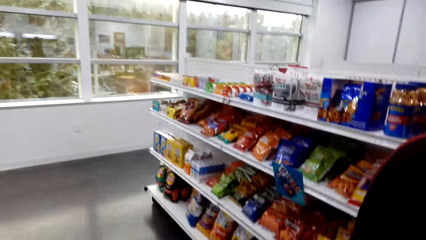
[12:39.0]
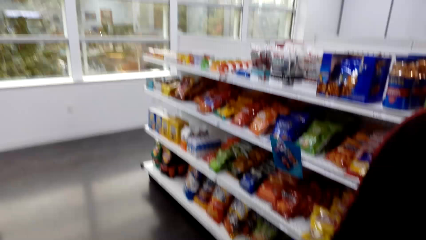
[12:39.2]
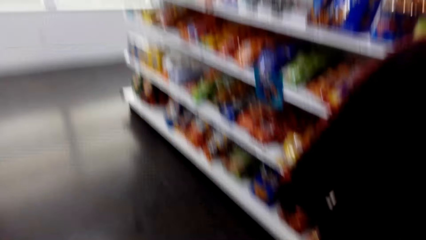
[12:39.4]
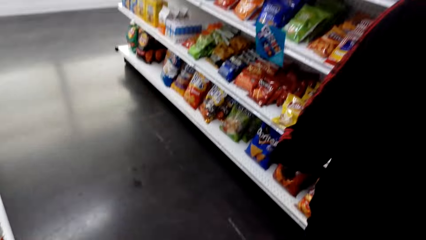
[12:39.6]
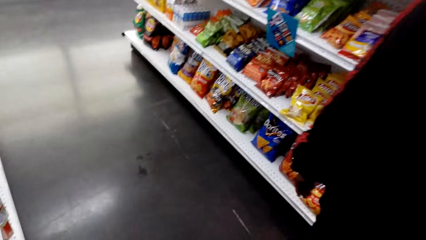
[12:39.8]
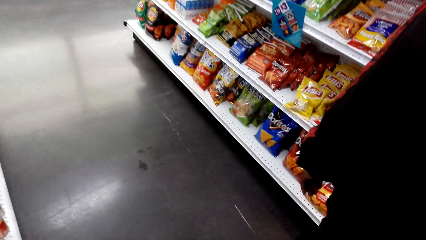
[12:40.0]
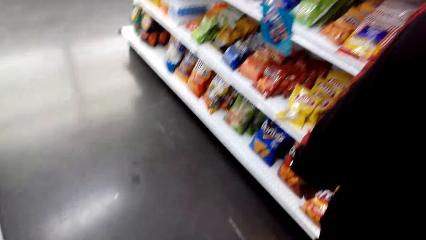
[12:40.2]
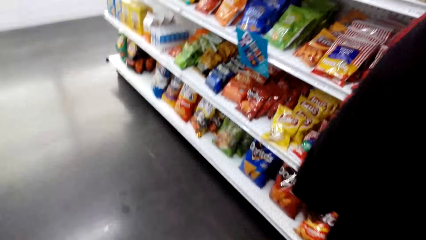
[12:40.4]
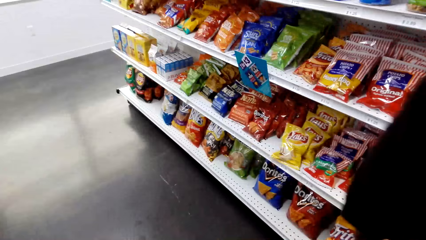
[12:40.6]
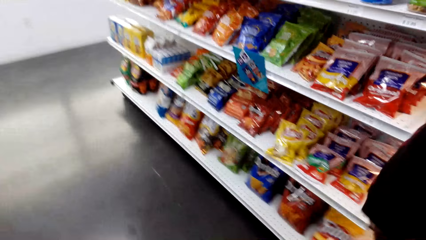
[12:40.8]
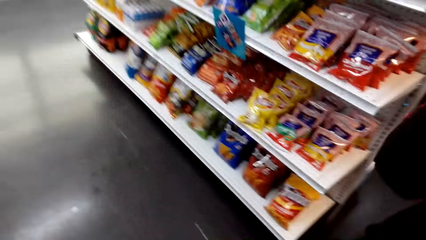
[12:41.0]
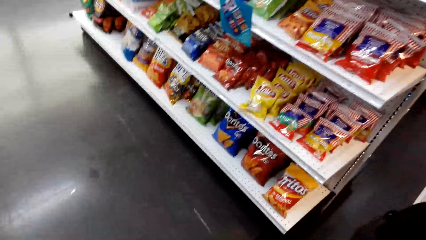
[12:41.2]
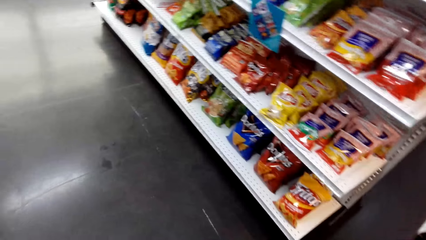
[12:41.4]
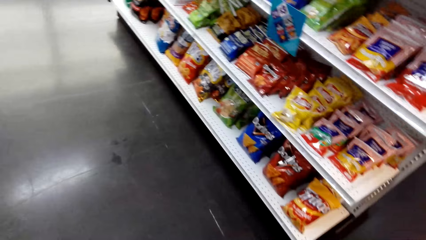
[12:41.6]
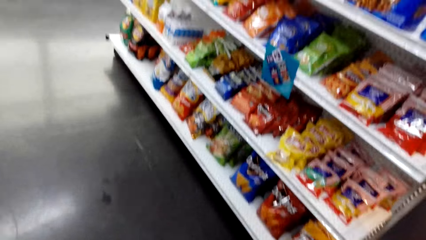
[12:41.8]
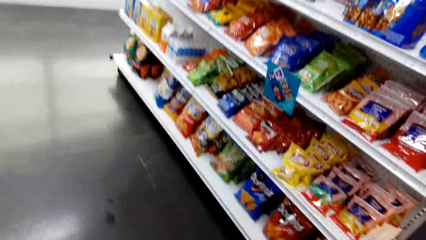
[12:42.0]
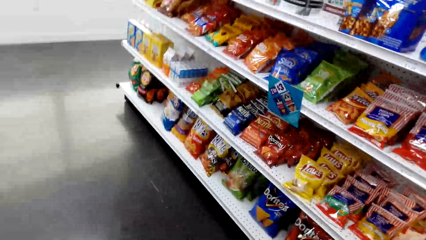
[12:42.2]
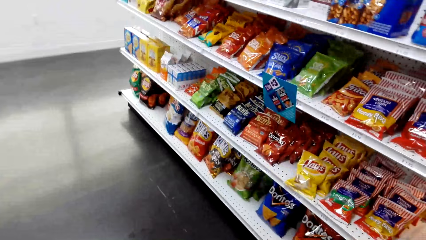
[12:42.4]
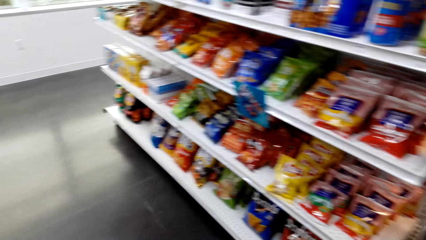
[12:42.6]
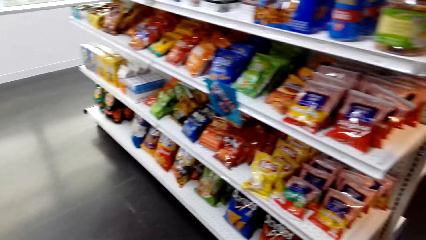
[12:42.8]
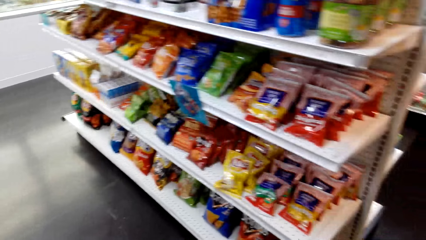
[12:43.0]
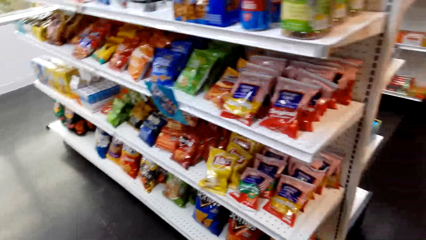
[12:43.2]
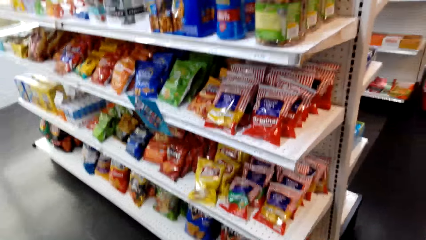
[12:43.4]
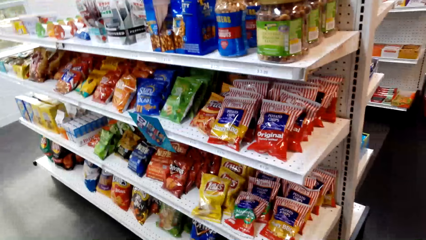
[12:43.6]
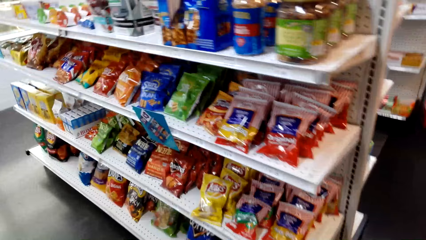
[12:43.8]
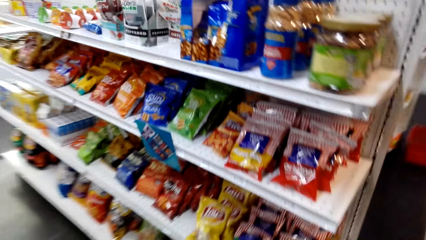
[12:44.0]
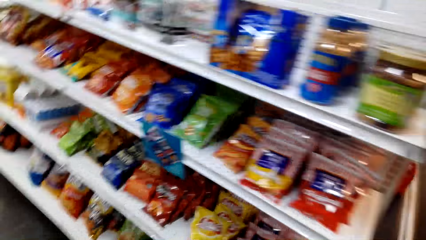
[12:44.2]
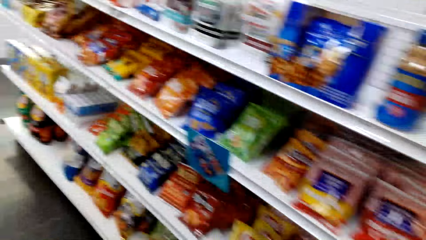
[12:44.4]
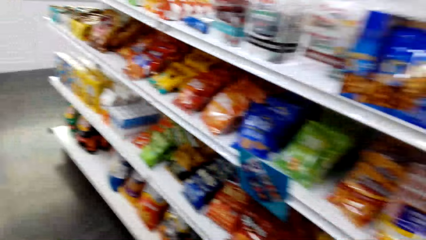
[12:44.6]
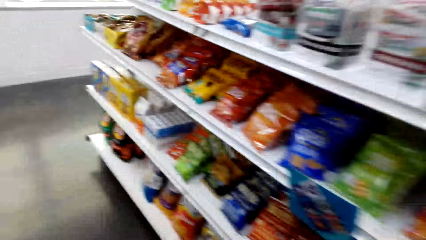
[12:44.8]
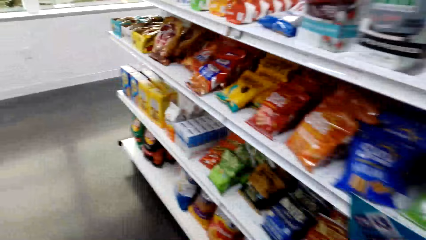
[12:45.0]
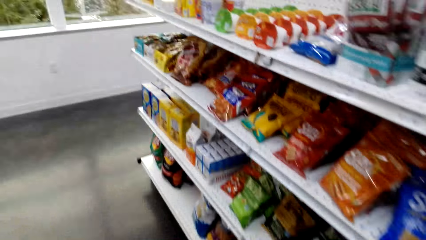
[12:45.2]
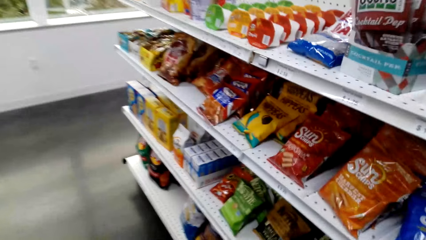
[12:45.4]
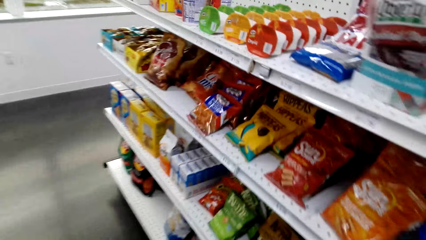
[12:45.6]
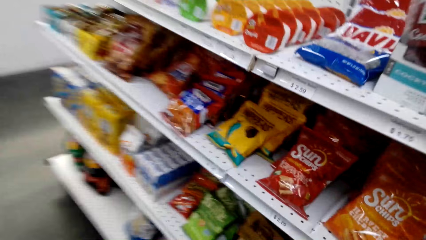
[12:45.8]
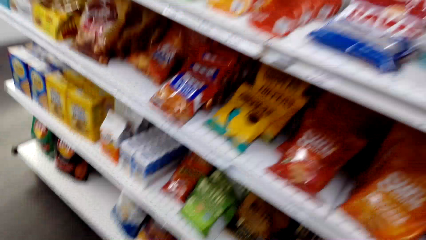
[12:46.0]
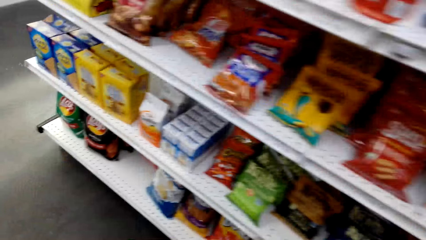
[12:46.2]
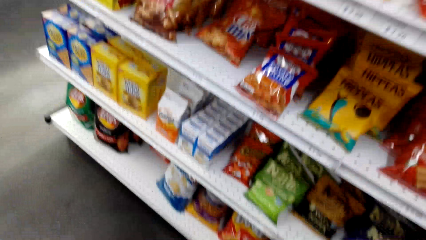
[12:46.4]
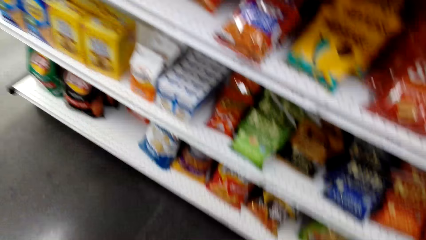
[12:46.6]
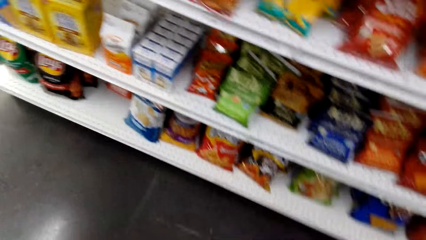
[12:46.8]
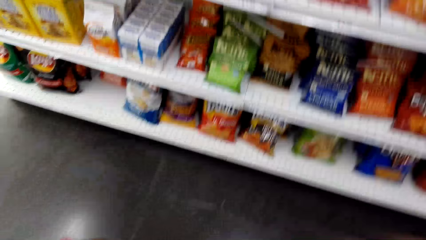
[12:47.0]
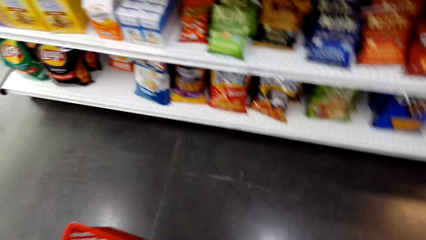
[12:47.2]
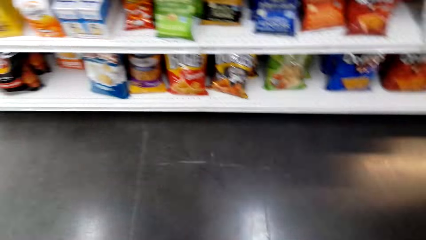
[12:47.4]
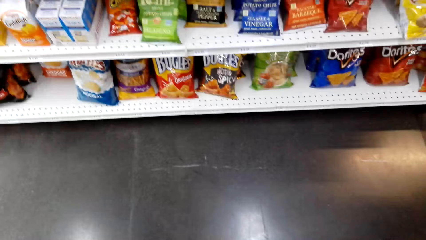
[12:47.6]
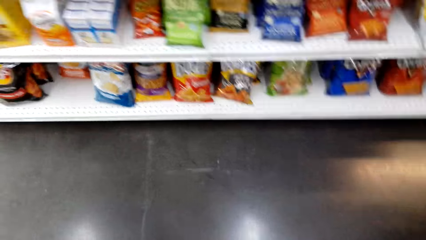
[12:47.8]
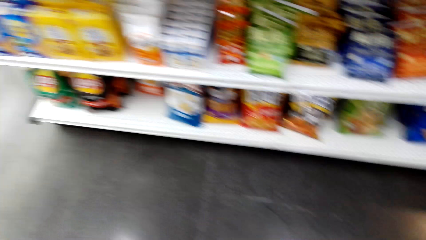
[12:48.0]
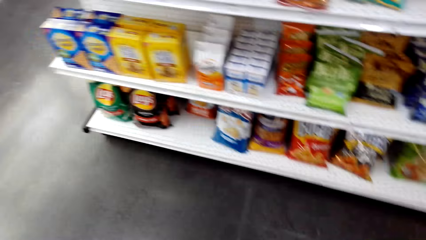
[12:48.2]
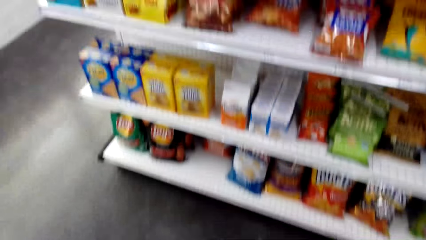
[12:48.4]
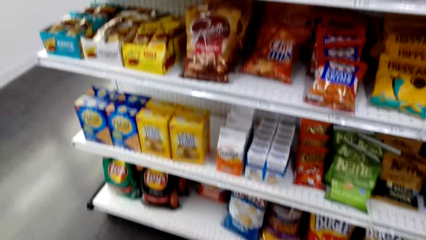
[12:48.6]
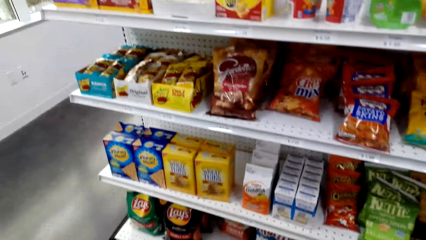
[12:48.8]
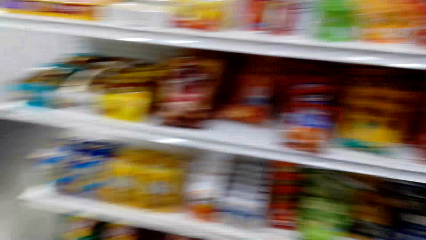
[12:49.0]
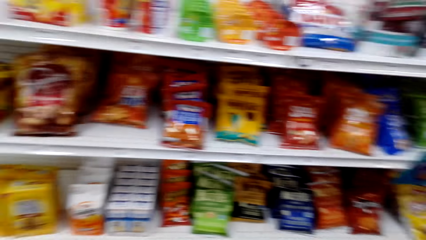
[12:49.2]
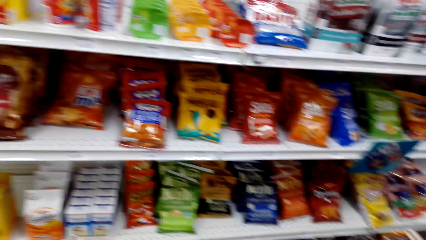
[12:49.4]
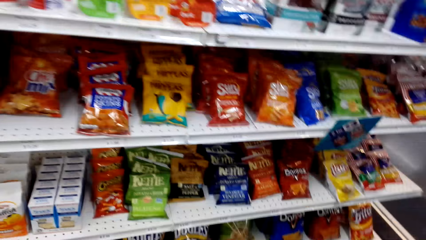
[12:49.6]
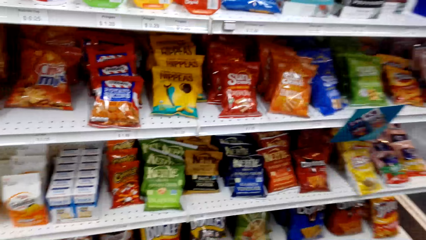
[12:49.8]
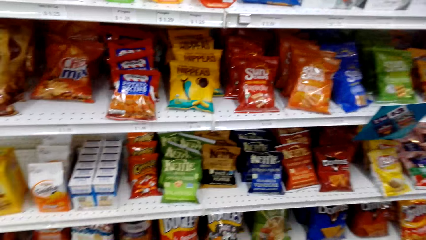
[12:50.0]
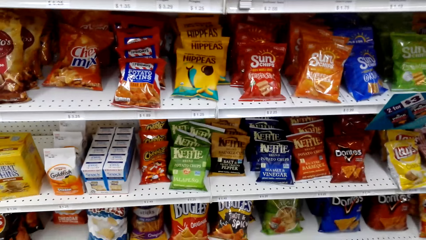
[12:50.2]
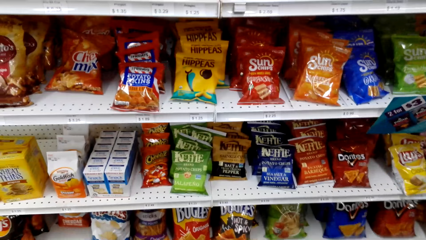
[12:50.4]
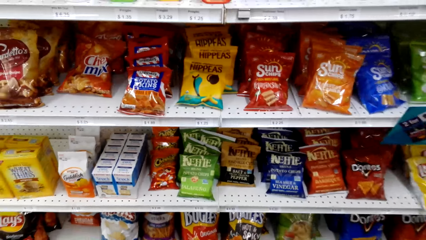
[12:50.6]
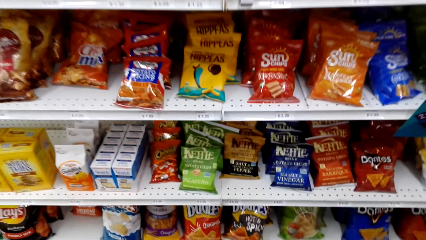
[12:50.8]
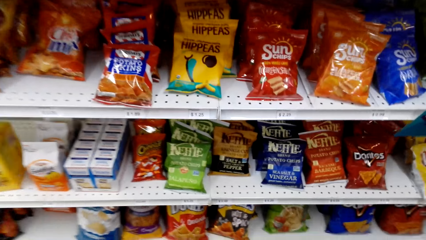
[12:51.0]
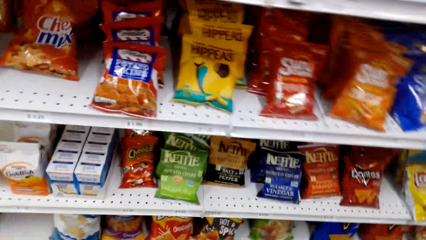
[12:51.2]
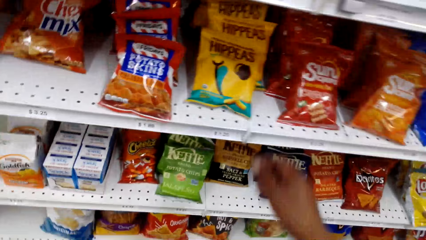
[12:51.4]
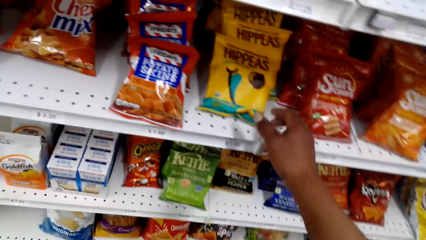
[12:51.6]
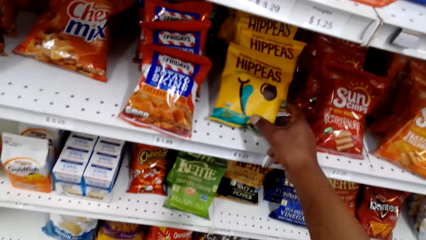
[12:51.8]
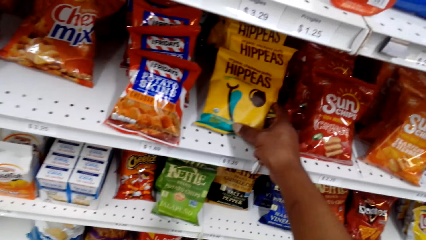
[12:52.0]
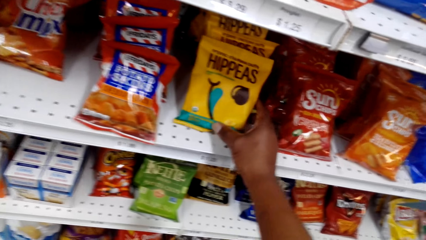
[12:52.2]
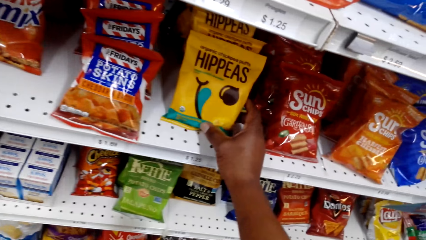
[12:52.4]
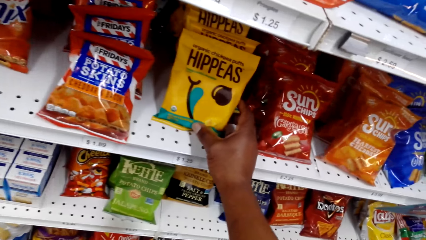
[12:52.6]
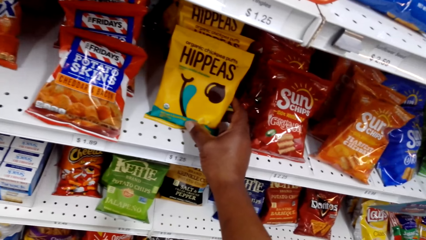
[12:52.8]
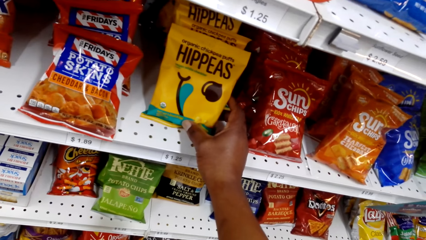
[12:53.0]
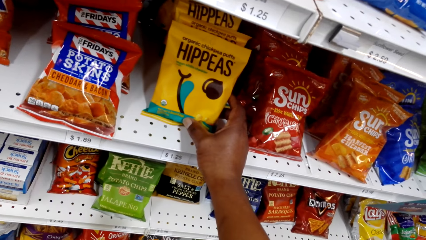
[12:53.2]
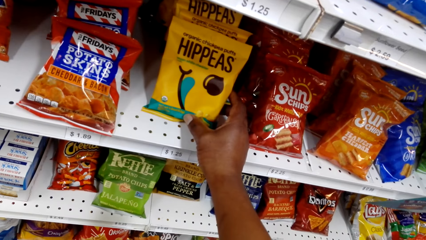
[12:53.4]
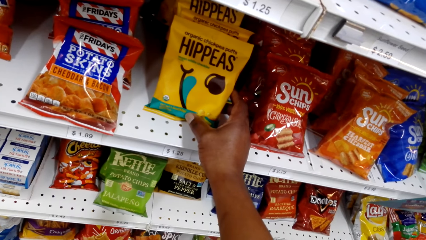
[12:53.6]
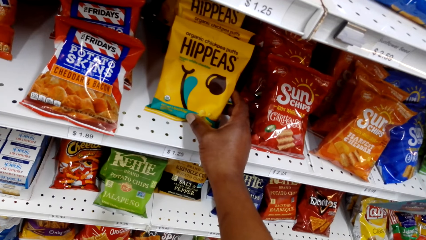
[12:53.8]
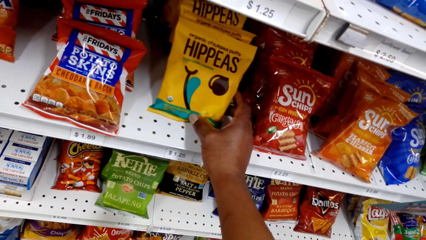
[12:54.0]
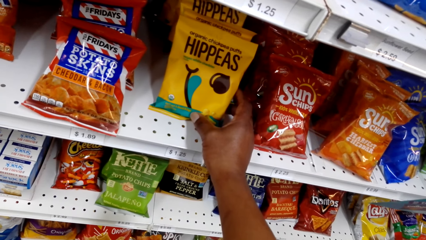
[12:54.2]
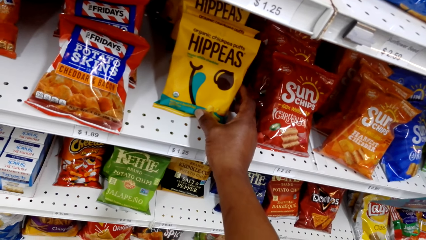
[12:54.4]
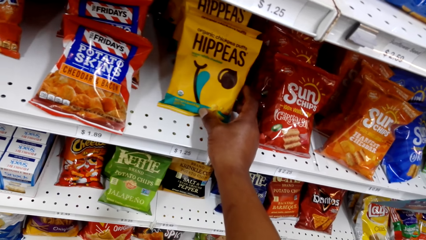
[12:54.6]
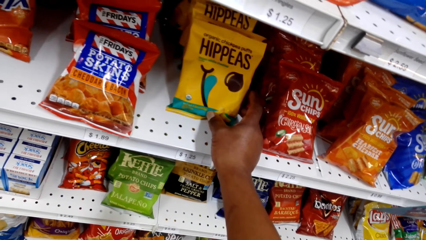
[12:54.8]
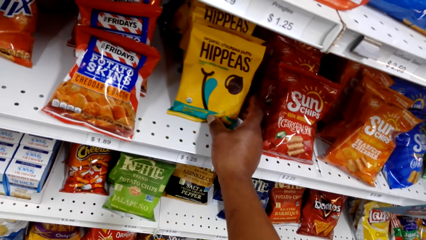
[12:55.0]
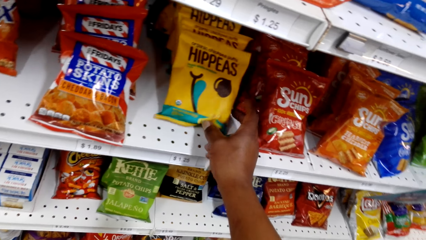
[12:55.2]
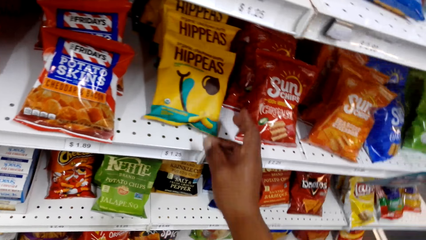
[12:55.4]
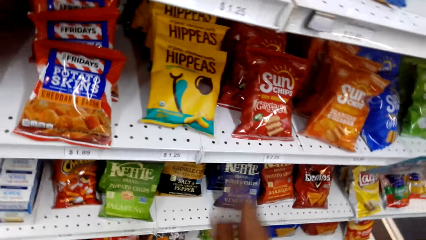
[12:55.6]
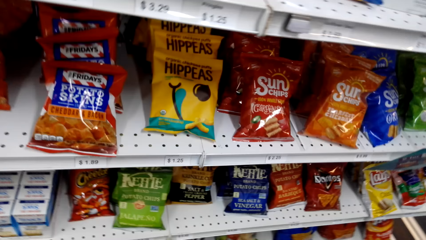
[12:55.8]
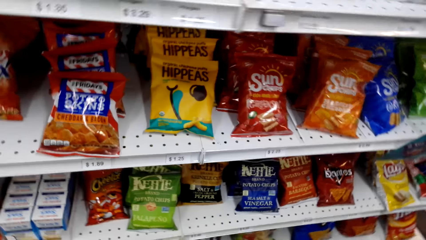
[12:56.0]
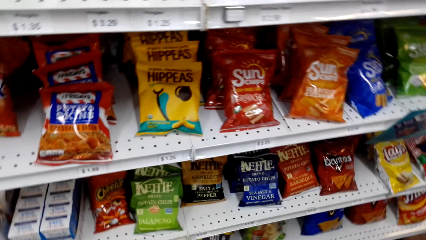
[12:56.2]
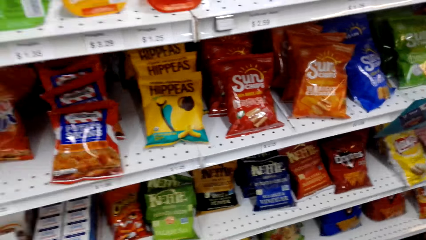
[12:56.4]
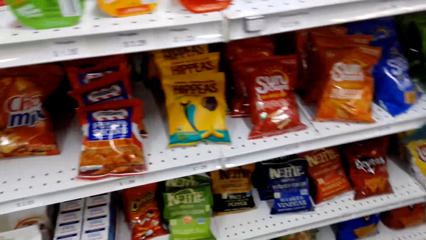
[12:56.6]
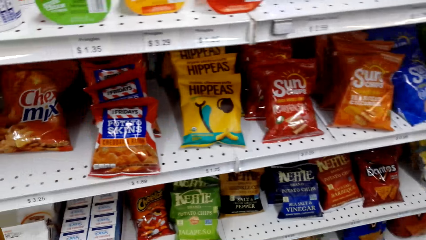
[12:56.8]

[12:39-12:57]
The camera wearer interacts with a man. They pick a pack. They touch the packet of crisps on the shelf. They let go of the pack.
